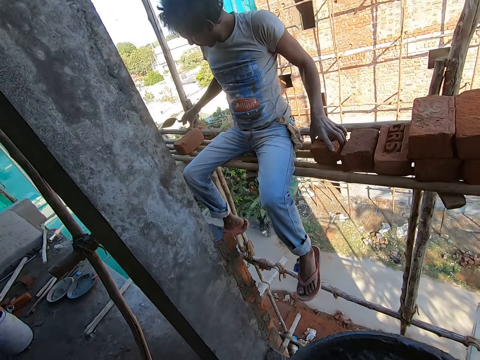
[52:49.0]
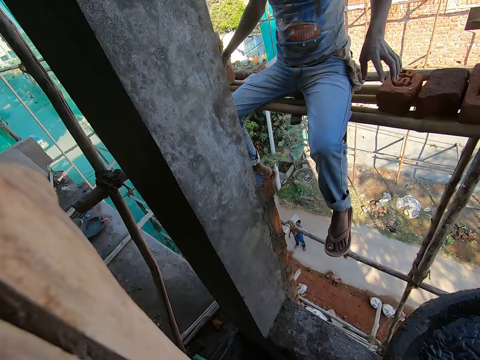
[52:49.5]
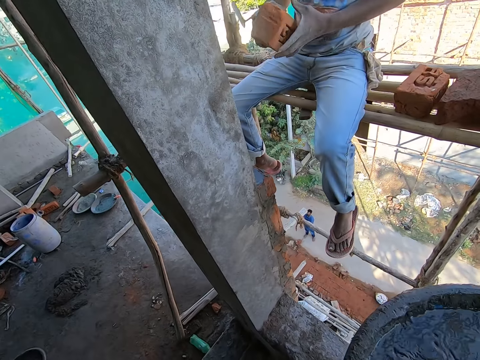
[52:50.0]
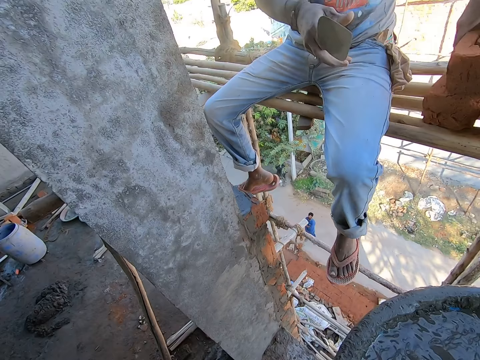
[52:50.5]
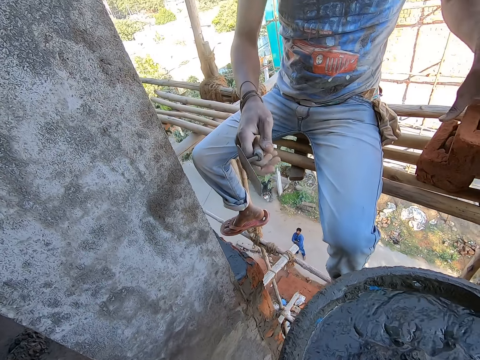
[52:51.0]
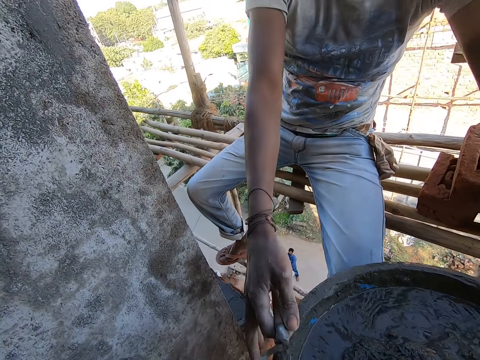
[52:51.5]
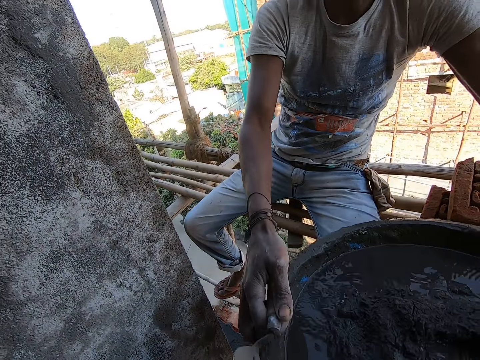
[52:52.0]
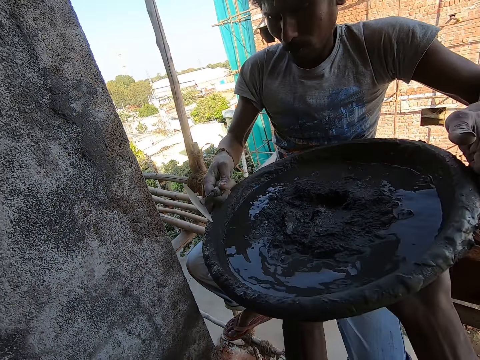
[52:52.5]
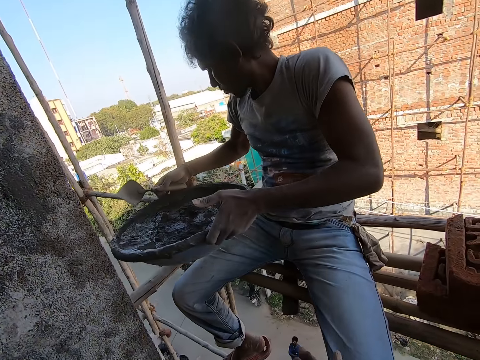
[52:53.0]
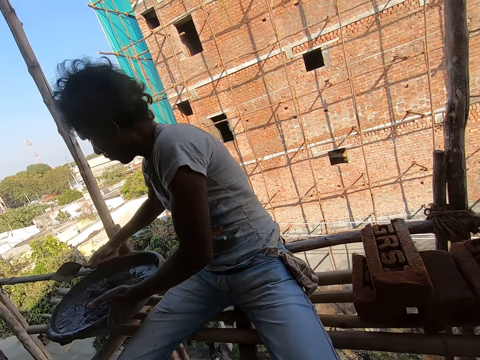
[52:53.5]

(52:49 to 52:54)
The camera wearer passes the pan of concrete to a man with his hands. The man drops the pan on the bamboo scaffold with his hands.
